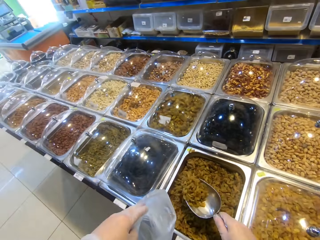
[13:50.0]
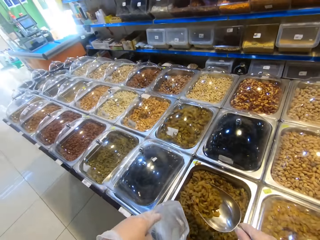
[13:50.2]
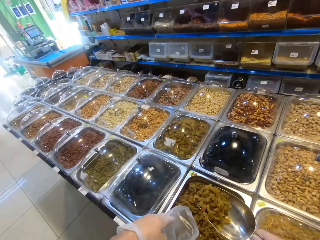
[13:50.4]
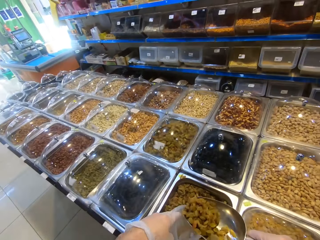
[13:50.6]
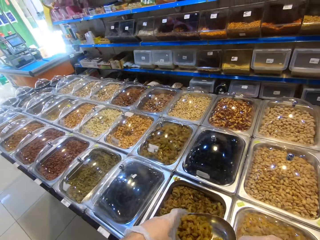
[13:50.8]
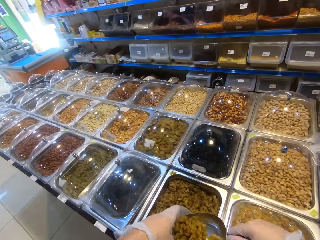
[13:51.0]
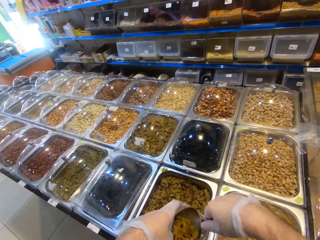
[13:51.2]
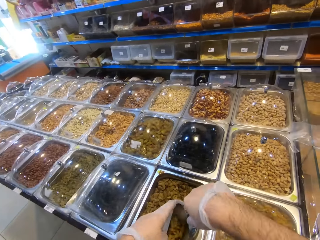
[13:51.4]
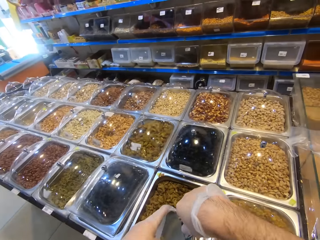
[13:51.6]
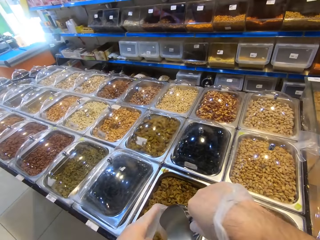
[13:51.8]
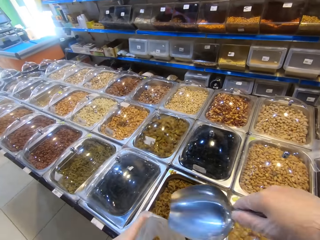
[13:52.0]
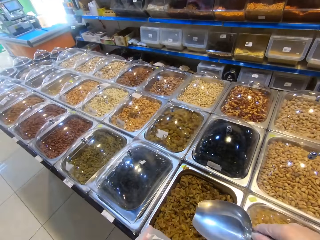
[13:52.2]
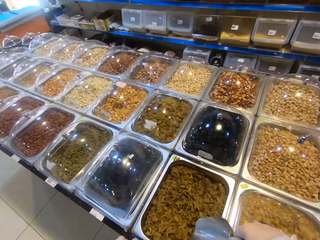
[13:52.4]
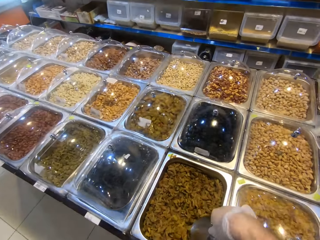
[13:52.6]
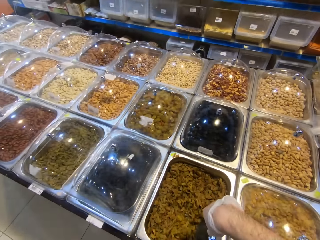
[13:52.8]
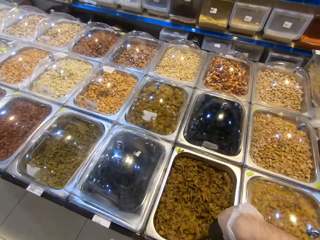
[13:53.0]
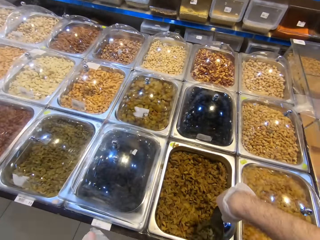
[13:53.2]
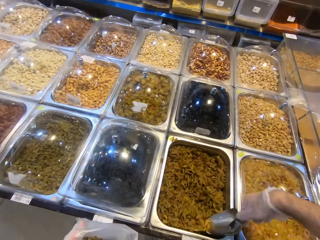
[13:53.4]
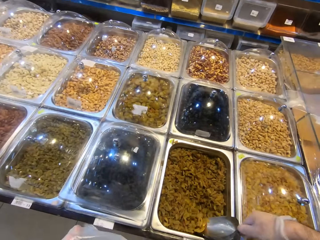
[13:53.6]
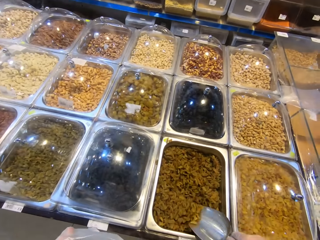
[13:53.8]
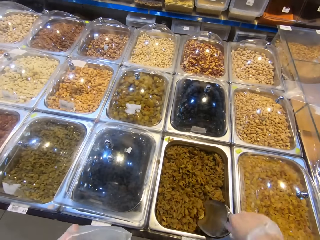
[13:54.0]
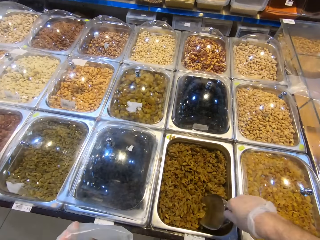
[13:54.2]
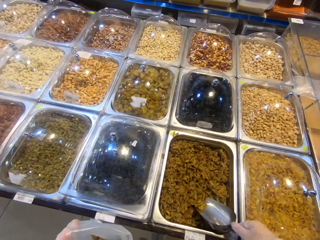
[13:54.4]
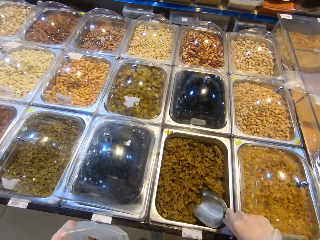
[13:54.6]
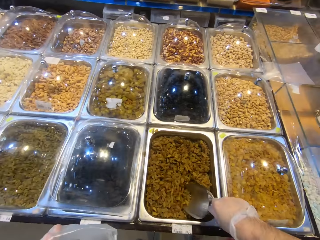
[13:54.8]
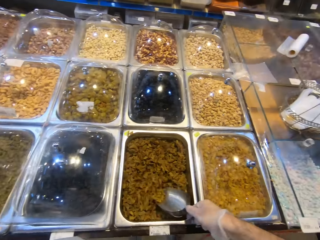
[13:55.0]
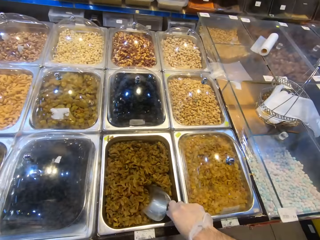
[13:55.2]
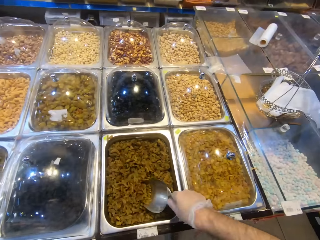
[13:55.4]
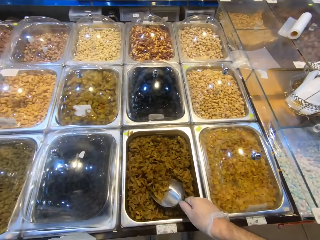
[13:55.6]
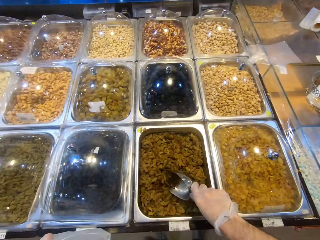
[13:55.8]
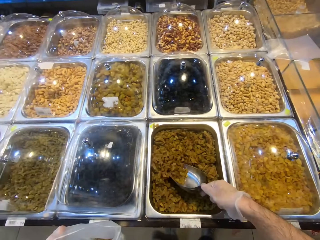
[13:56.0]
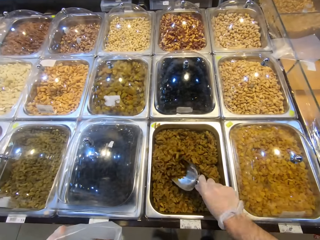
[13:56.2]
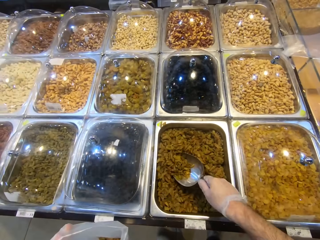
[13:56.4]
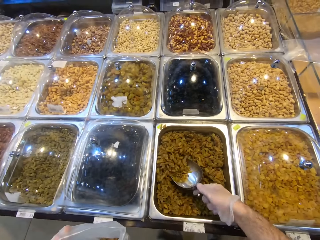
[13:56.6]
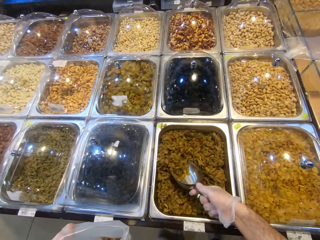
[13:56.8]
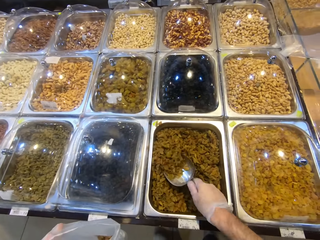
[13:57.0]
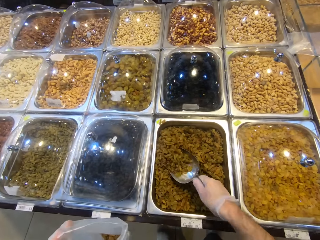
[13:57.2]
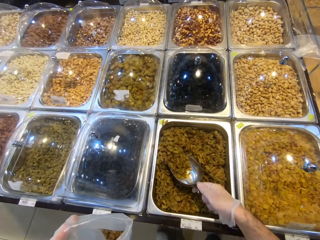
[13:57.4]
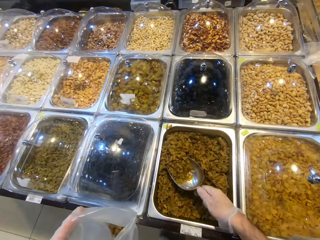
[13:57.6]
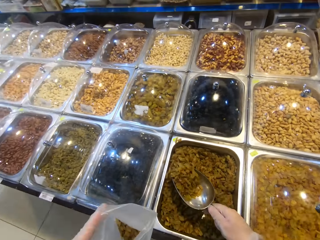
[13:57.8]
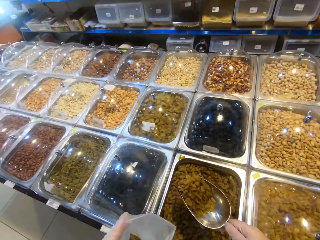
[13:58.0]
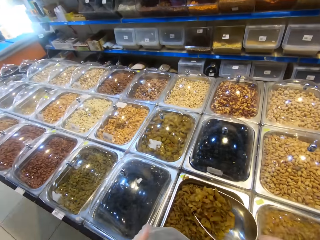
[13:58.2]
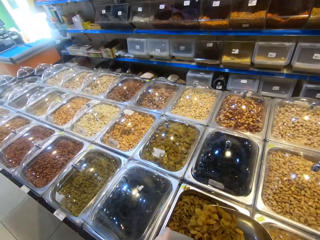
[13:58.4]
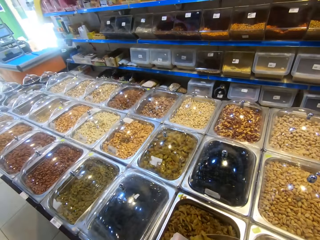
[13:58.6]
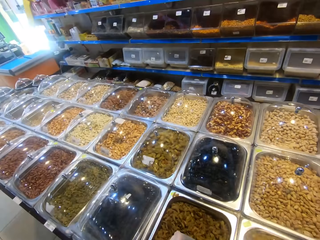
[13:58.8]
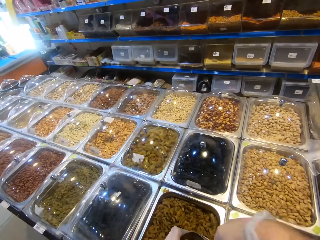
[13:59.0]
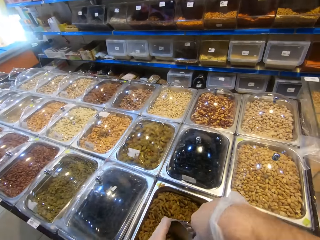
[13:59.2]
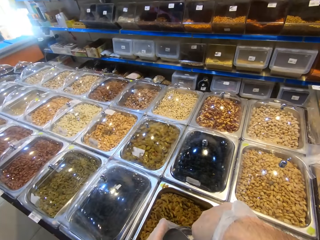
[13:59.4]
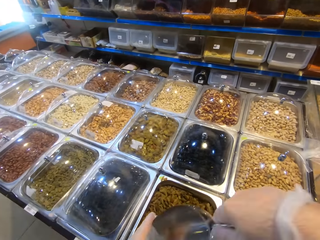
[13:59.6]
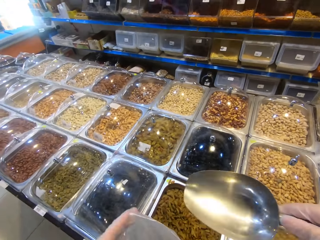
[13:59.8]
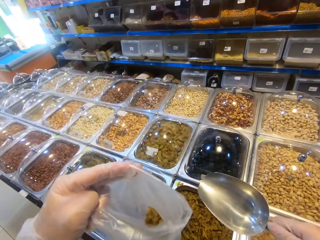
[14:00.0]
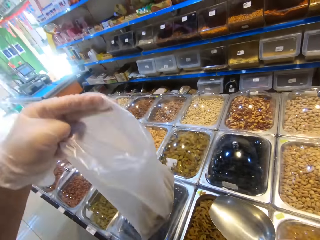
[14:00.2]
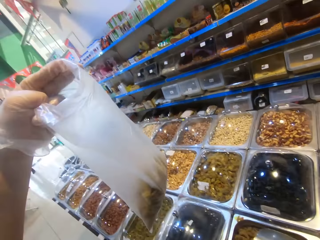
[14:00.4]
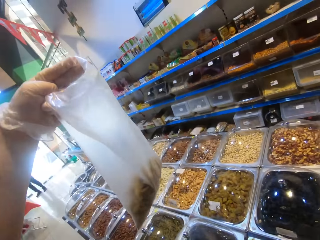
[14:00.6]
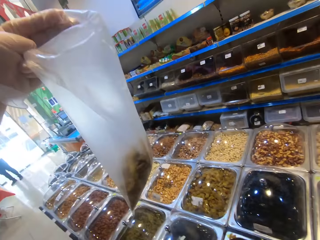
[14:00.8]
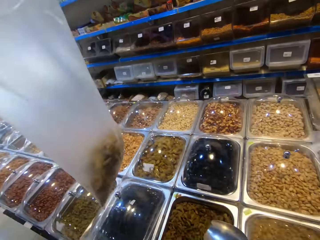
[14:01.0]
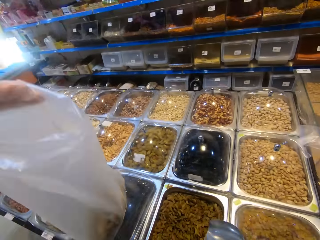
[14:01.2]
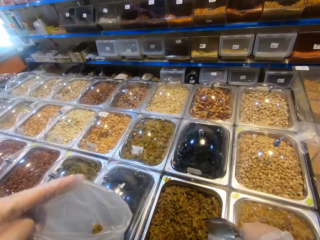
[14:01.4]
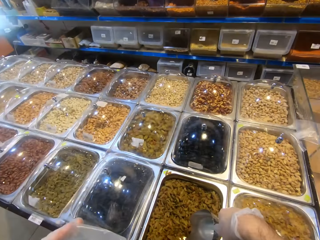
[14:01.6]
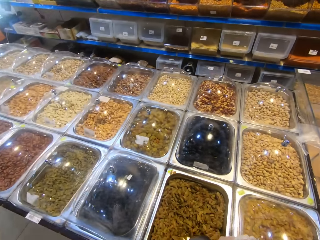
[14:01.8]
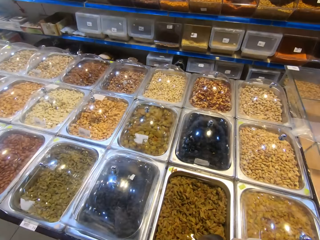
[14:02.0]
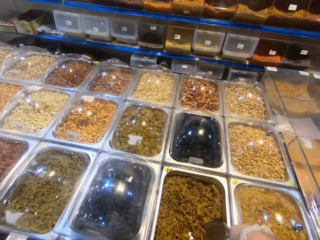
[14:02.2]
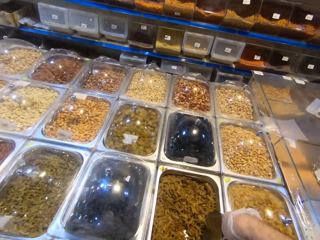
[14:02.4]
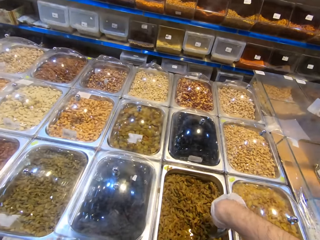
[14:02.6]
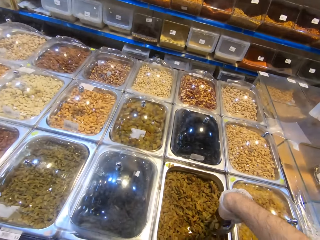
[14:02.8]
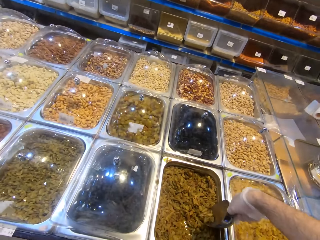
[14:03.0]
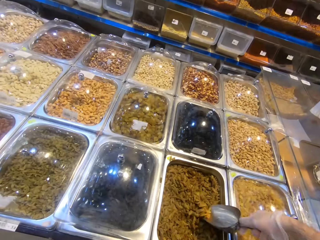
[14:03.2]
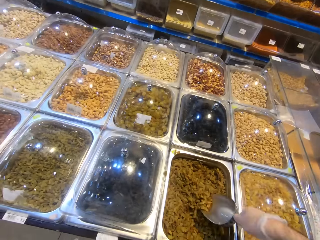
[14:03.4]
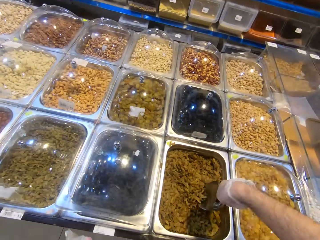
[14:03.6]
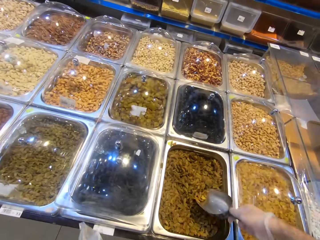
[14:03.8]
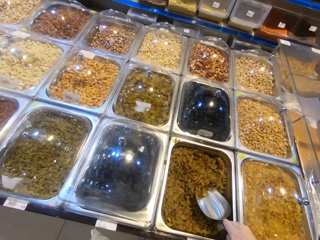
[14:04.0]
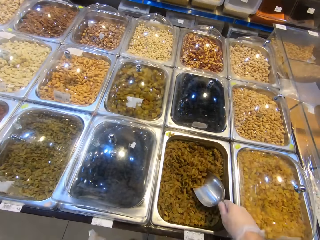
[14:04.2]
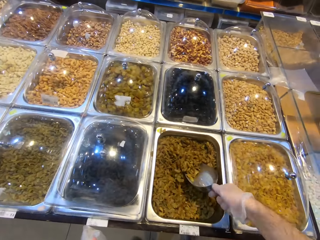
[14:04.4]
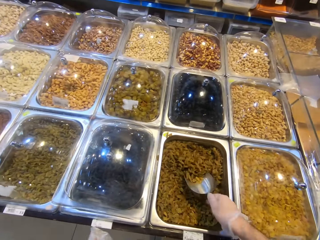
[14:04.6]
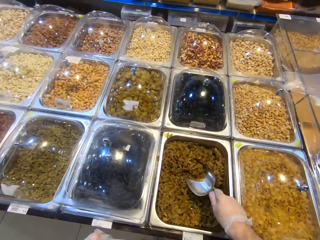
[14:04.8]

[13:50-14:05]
The camera wearer lifts the paper with his hand.

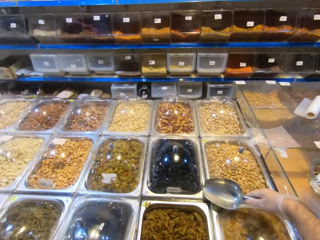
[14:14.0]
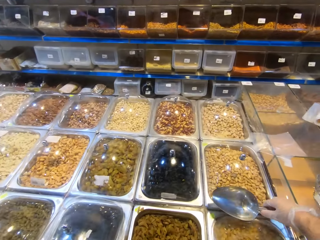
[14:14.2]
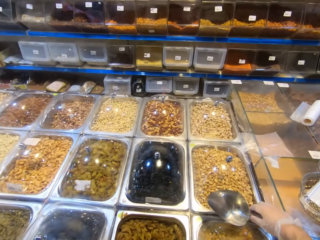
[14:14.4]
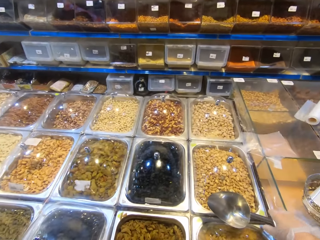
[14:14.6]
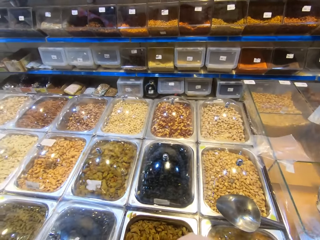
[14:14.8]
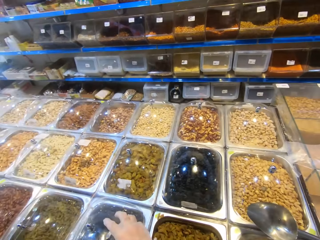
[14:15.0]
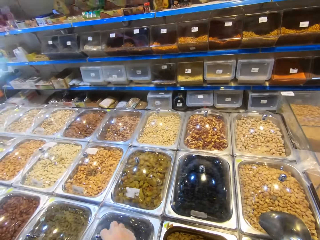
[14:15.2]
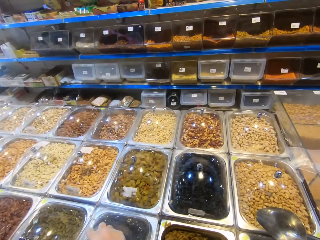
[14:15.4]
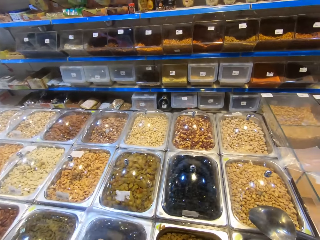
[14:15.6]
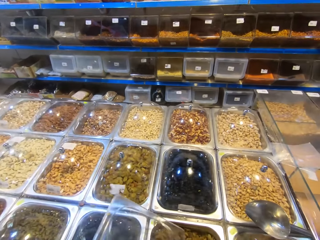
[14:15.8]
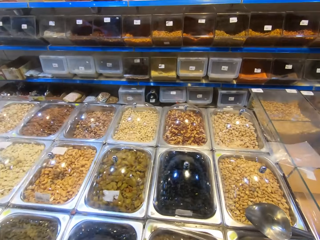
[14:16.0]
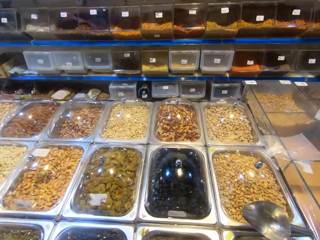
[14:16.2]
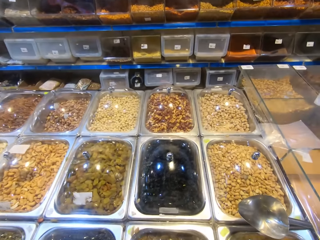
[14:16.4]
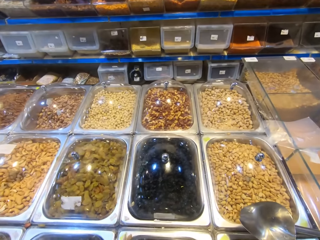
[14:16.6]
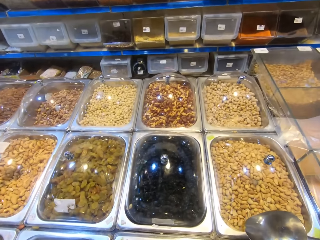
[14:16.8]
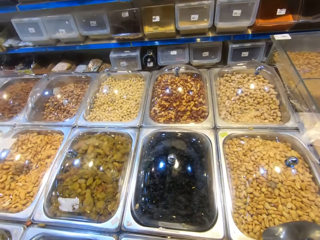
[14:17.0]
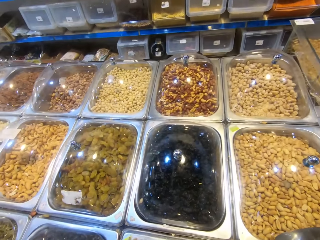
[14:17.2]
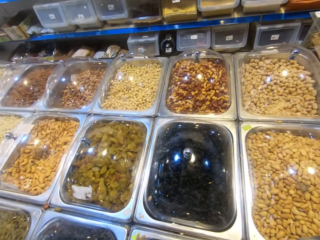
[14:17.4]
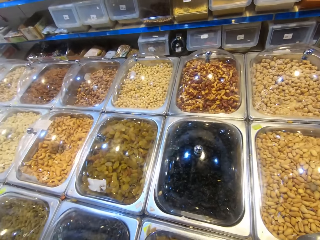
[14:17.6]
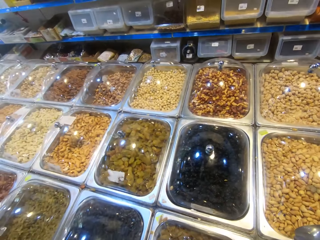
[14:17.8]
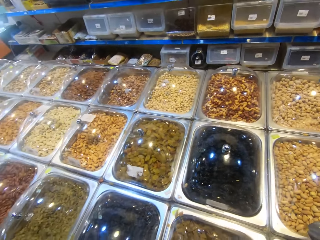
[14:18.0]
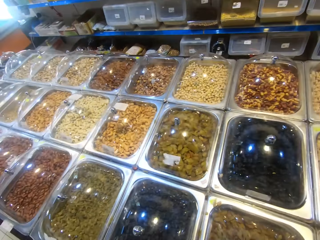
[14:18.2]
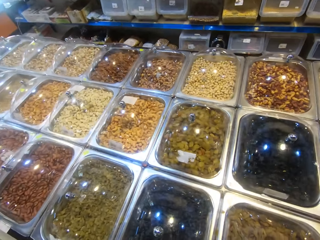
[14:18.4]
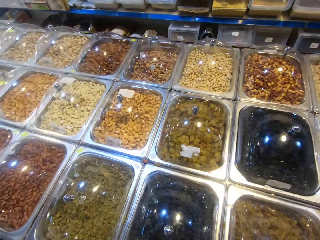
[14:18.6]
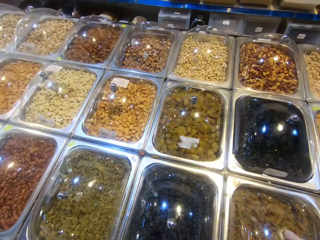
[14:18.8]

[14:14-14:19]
The camera wearer puts the shovel on the tray. They take the lid. They cover the rice with the lid.

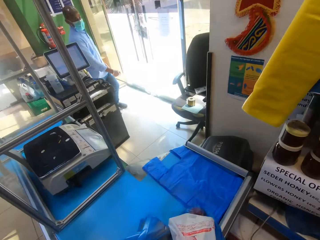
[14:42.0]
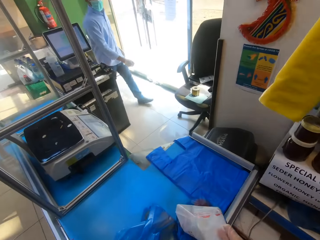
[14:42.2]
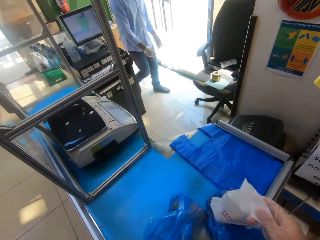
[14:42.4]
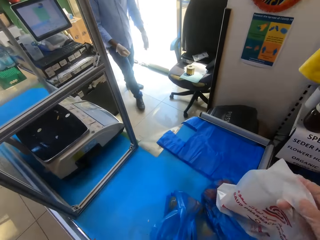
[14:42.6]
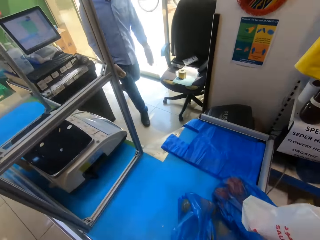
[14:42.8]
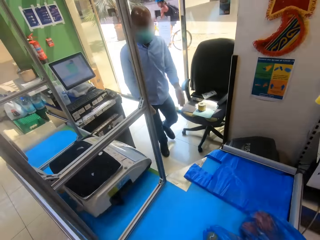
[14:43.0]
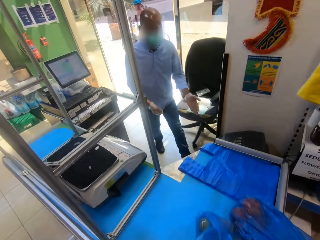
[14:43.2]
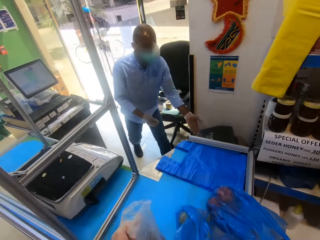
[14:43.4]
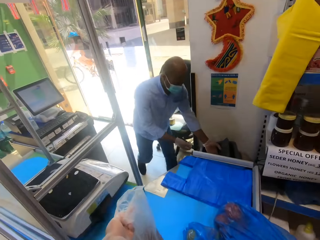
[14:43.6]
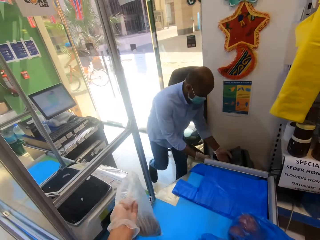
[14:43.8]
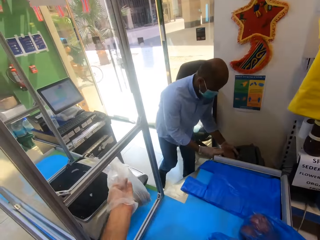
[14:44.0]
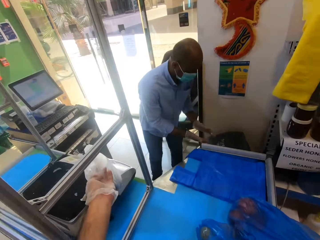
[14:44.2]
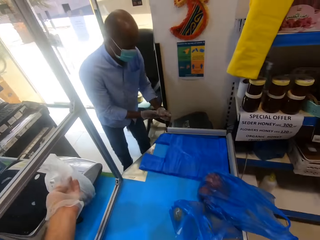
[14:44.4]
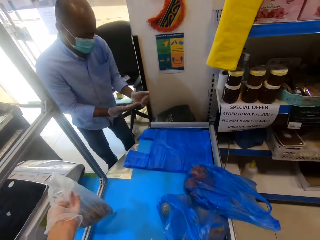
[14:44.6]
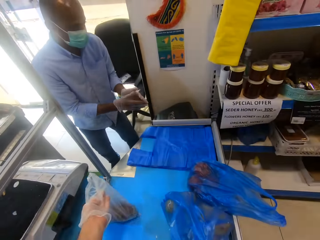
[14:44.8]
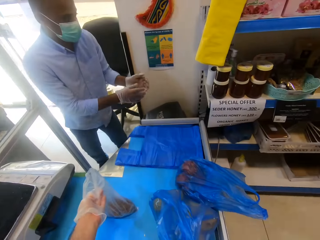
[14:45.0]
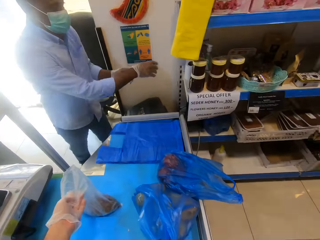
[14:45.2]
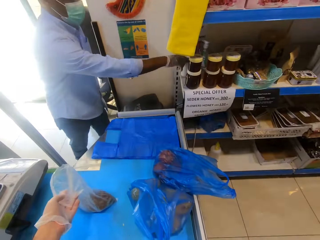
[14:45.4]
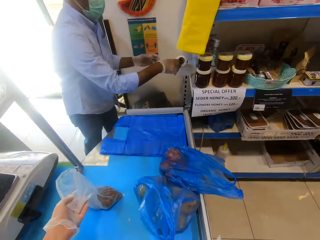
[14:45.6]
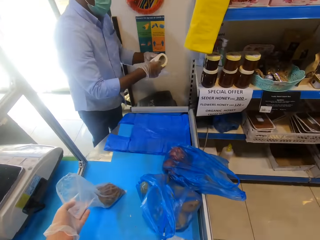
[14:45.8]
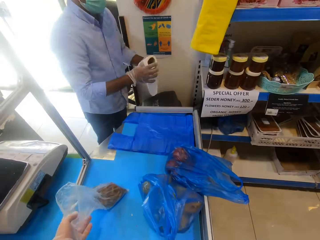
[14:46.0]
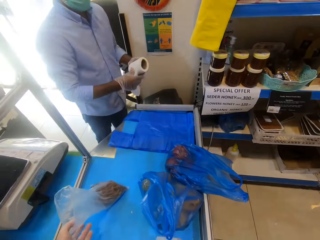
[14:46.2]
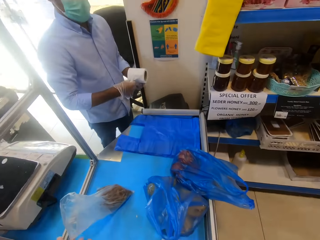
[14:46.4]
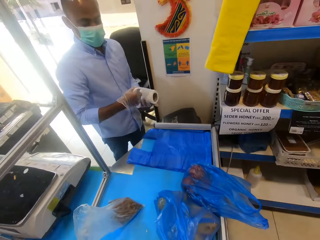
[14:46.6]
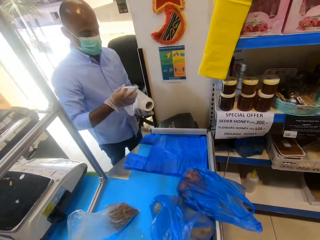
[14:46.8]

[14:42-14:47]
The camera wearer takes the smaller polythene. They put the polythene on the table.
